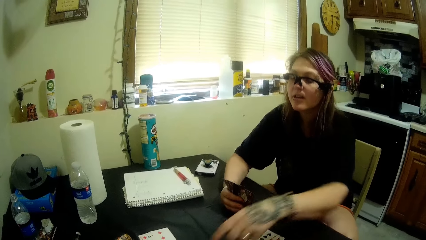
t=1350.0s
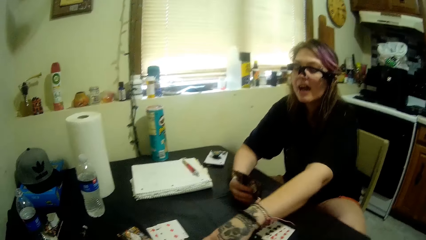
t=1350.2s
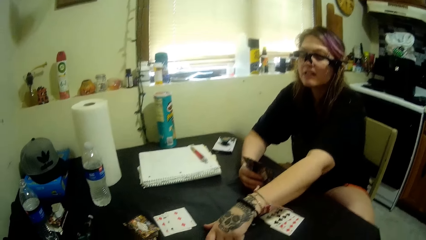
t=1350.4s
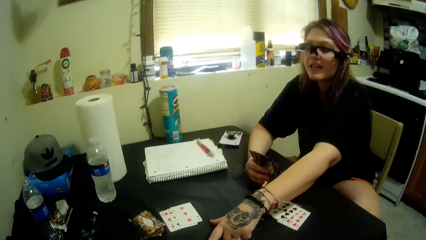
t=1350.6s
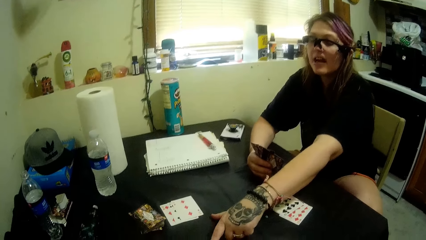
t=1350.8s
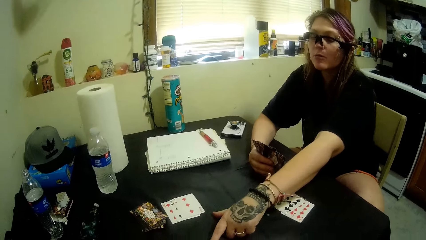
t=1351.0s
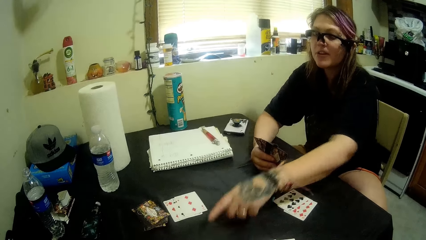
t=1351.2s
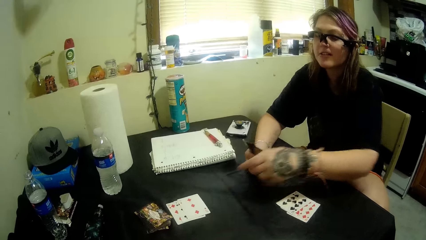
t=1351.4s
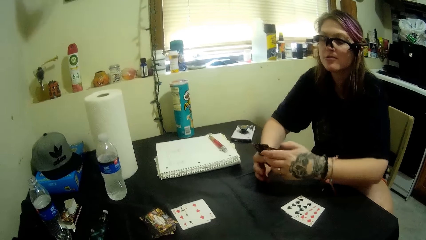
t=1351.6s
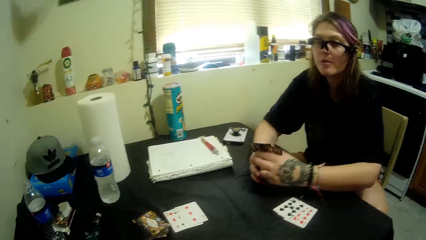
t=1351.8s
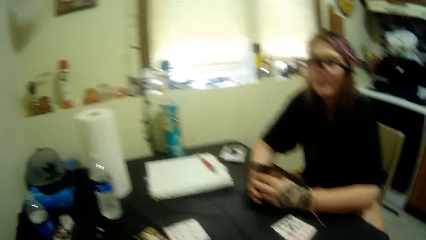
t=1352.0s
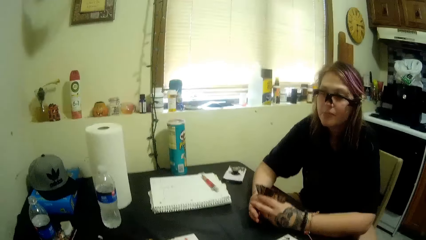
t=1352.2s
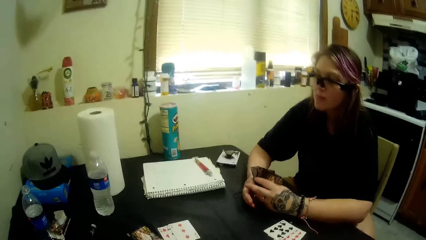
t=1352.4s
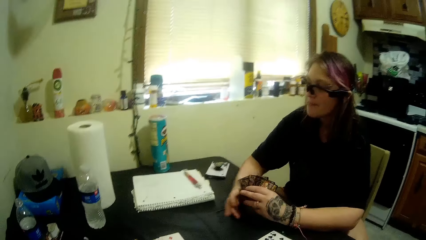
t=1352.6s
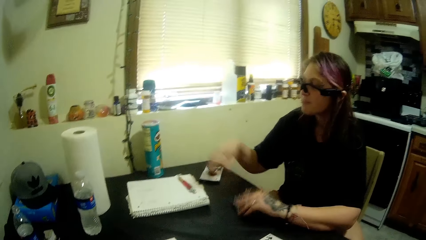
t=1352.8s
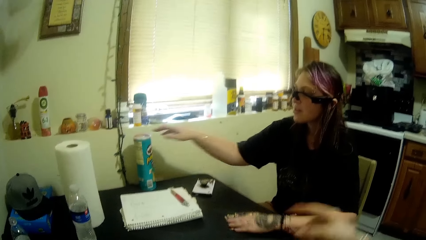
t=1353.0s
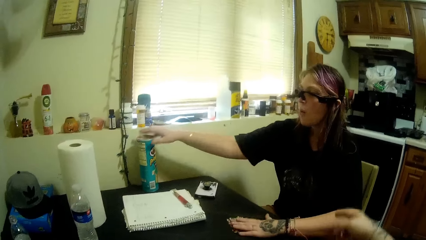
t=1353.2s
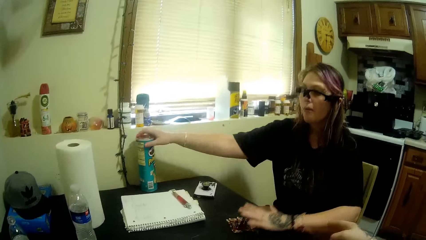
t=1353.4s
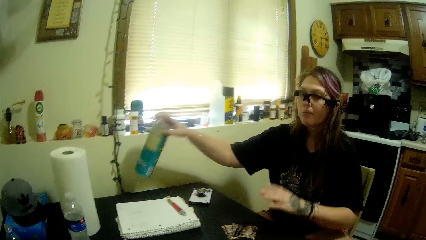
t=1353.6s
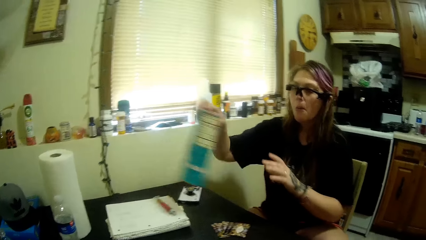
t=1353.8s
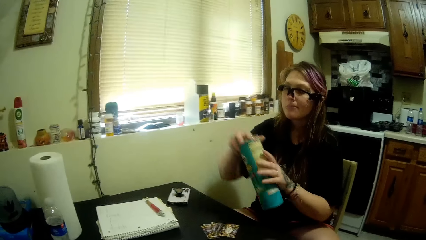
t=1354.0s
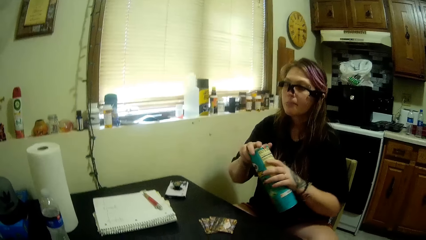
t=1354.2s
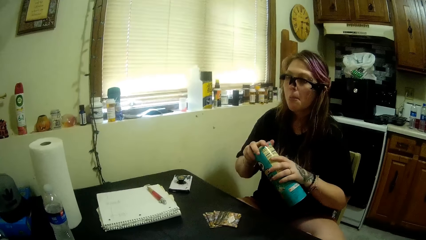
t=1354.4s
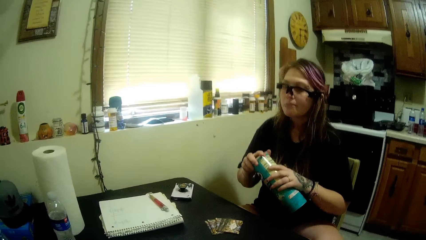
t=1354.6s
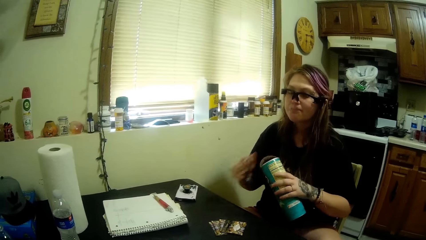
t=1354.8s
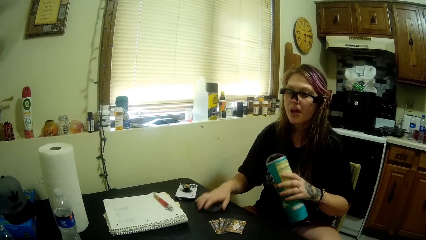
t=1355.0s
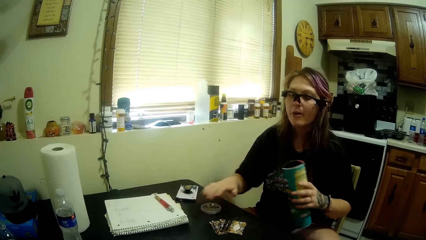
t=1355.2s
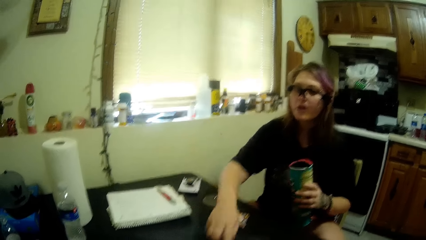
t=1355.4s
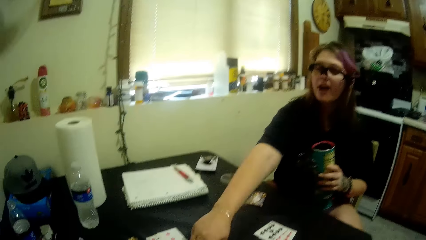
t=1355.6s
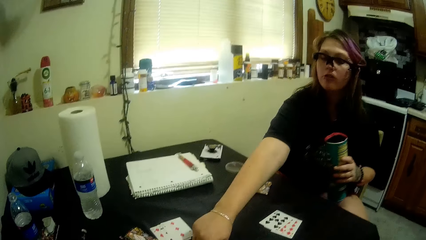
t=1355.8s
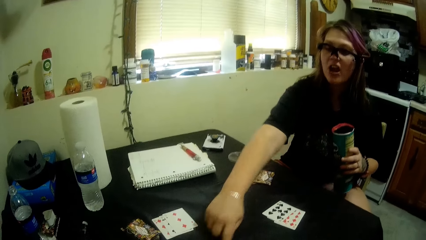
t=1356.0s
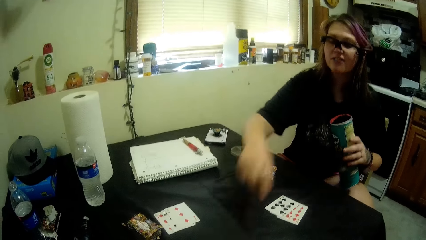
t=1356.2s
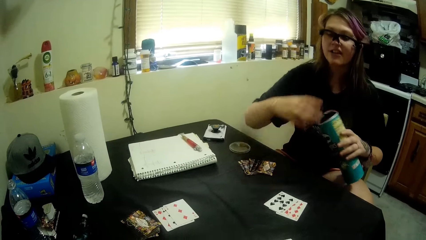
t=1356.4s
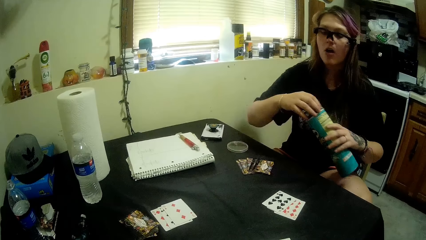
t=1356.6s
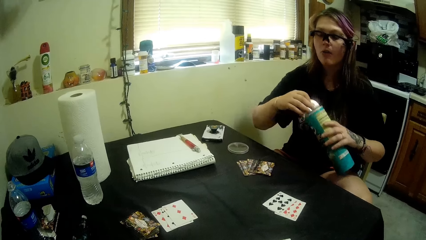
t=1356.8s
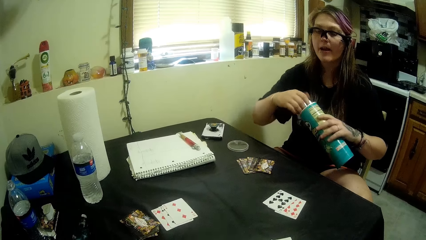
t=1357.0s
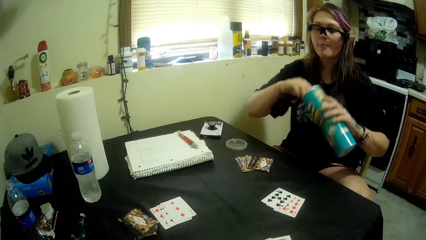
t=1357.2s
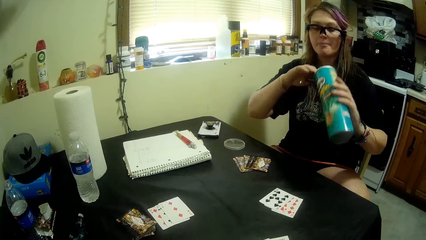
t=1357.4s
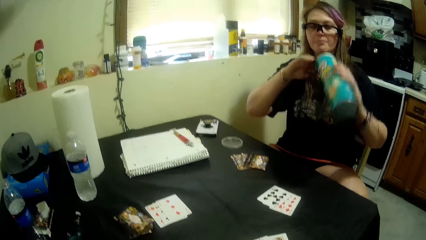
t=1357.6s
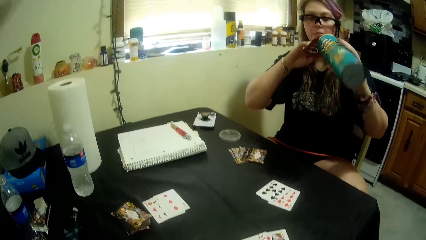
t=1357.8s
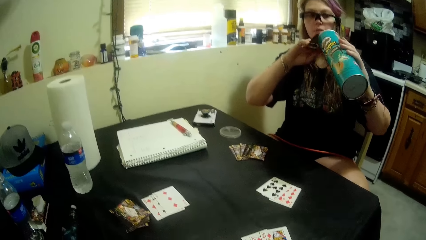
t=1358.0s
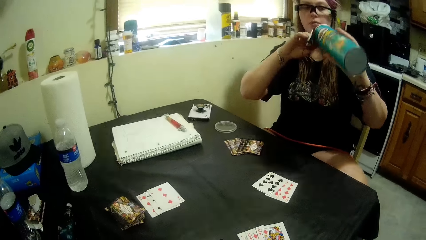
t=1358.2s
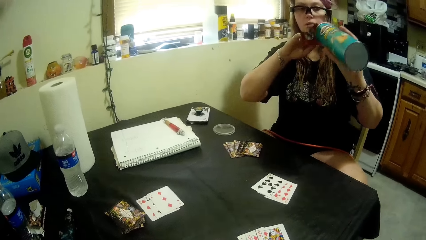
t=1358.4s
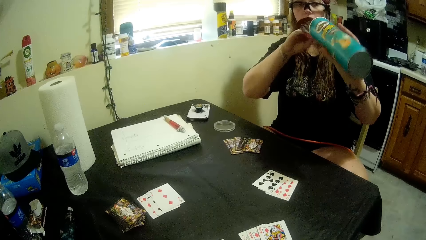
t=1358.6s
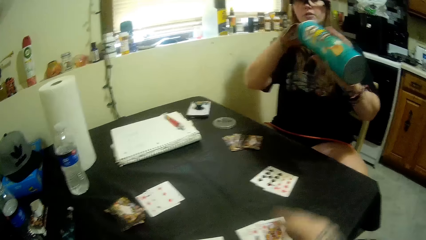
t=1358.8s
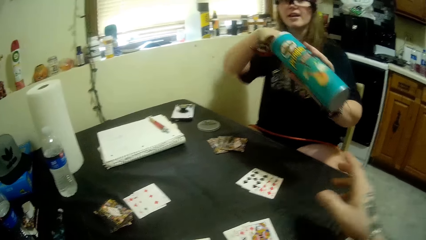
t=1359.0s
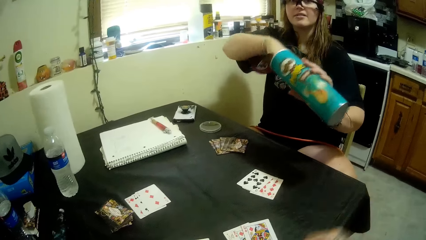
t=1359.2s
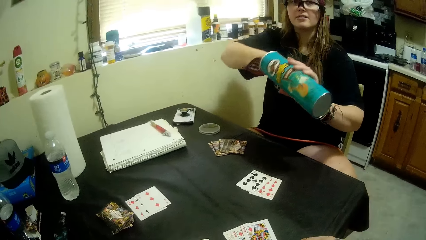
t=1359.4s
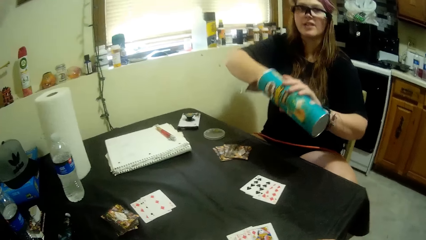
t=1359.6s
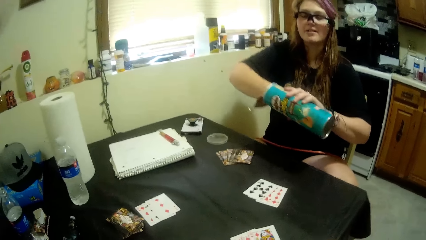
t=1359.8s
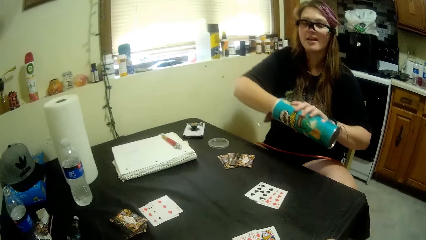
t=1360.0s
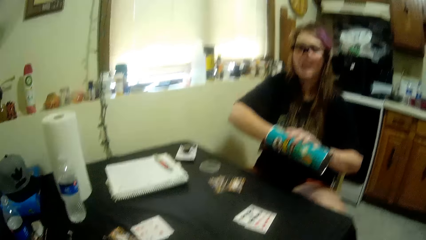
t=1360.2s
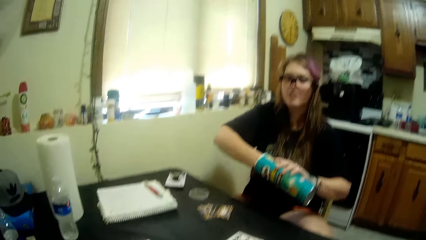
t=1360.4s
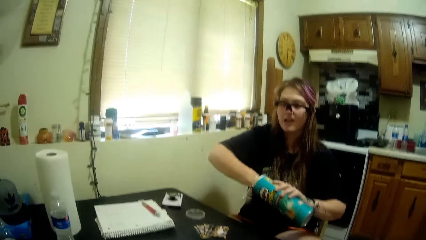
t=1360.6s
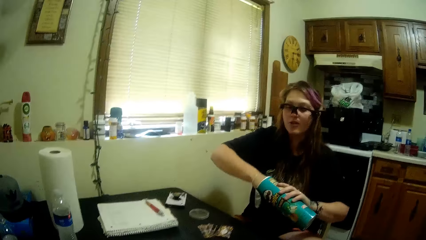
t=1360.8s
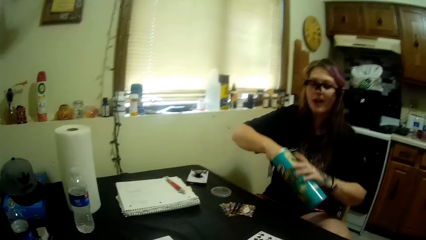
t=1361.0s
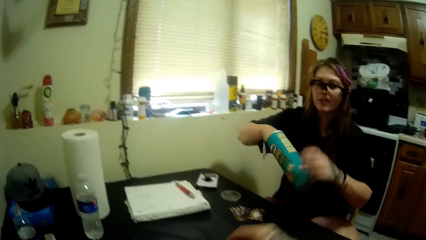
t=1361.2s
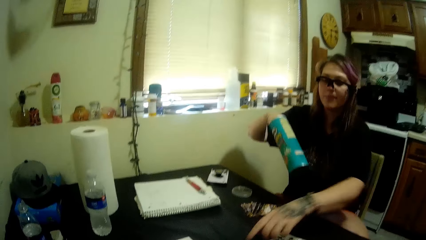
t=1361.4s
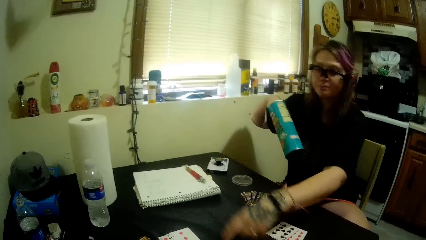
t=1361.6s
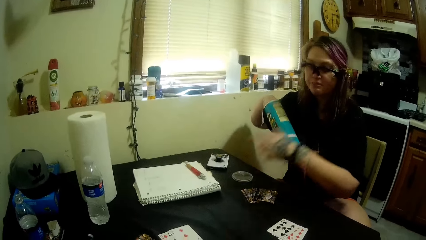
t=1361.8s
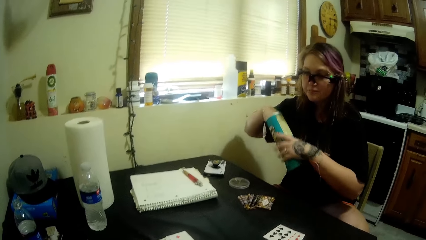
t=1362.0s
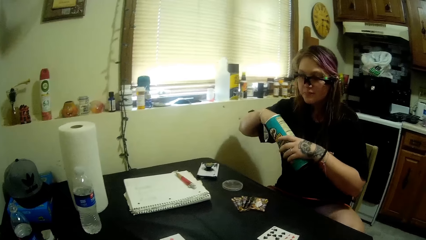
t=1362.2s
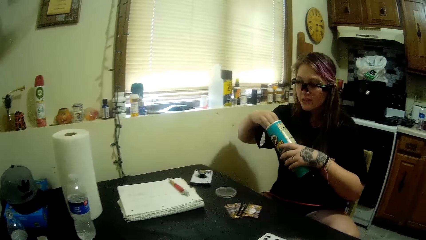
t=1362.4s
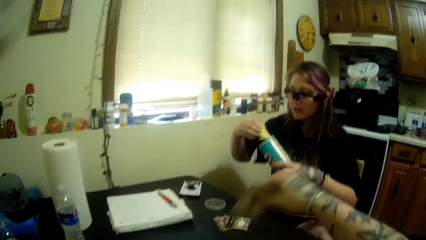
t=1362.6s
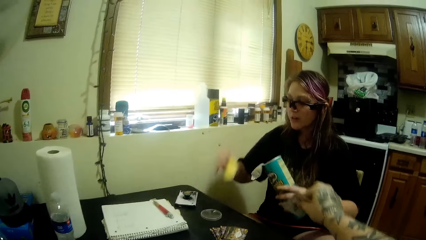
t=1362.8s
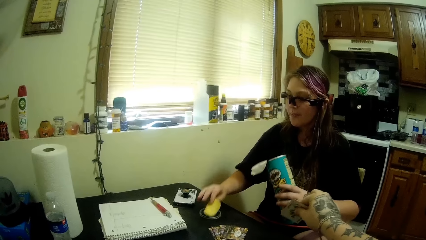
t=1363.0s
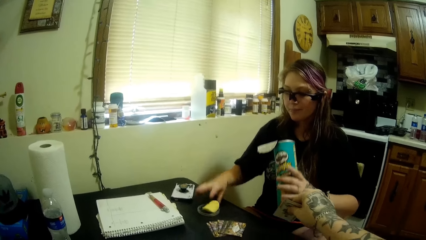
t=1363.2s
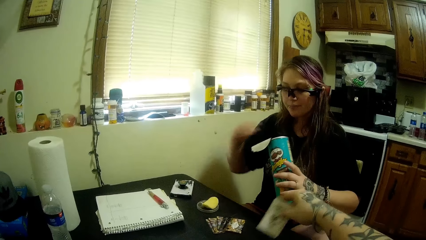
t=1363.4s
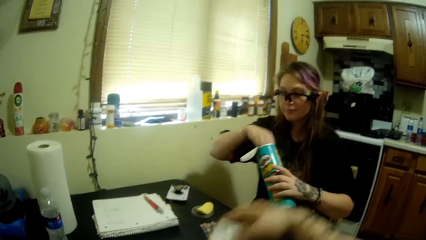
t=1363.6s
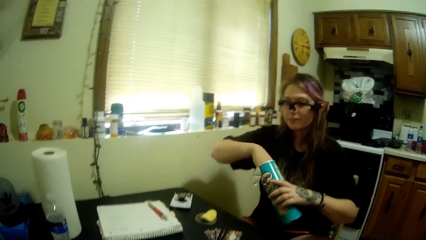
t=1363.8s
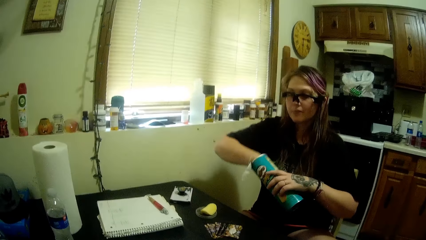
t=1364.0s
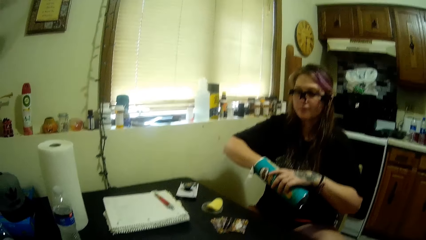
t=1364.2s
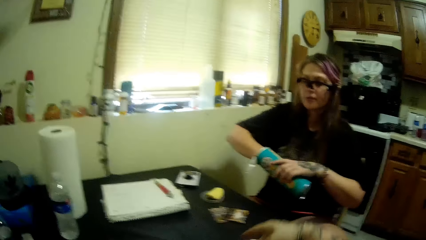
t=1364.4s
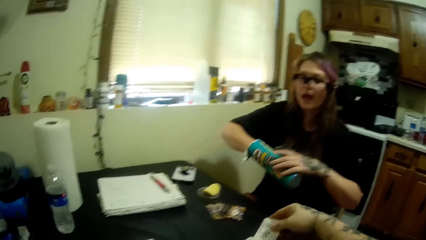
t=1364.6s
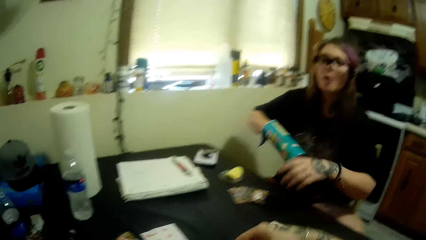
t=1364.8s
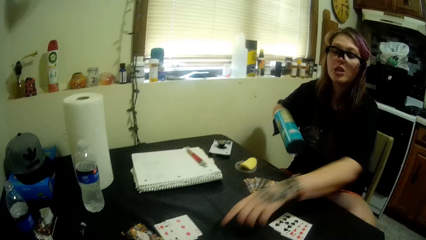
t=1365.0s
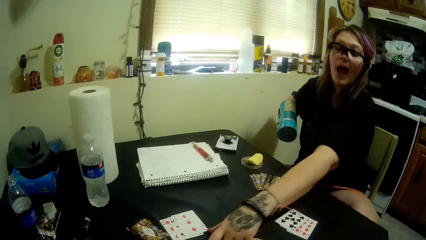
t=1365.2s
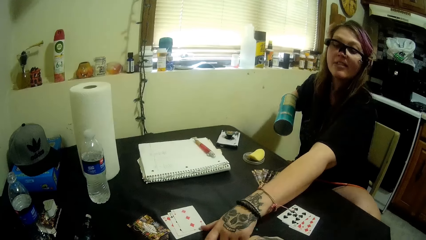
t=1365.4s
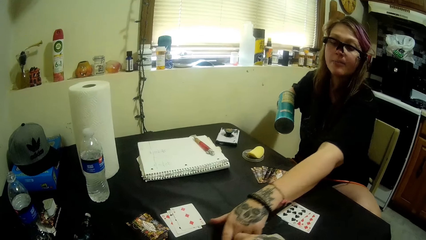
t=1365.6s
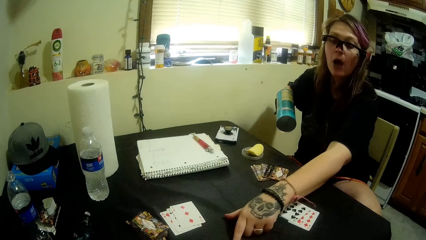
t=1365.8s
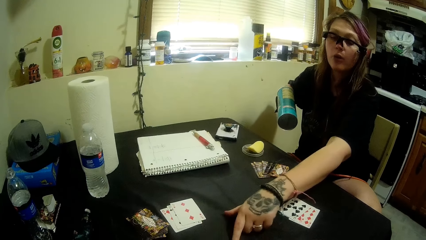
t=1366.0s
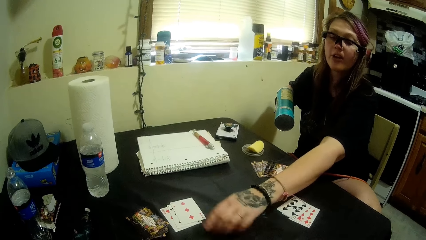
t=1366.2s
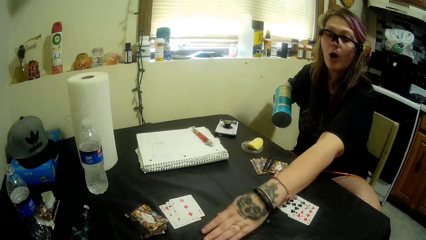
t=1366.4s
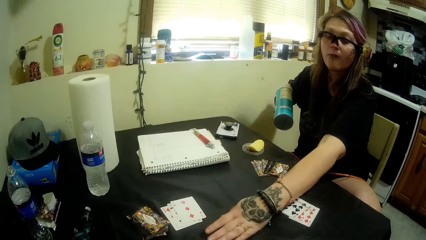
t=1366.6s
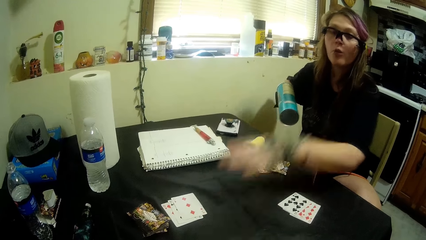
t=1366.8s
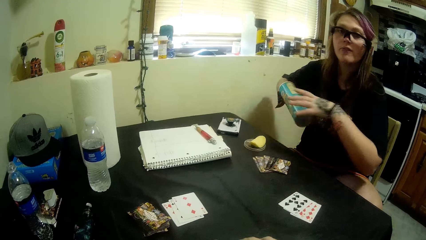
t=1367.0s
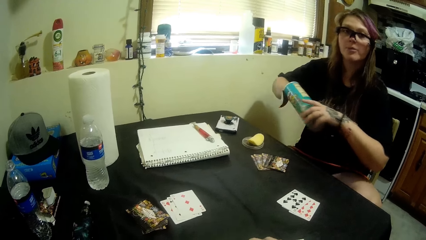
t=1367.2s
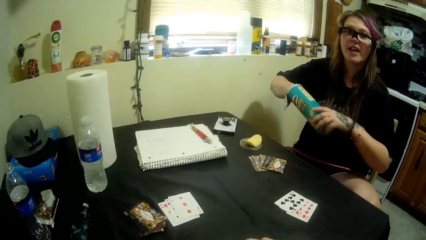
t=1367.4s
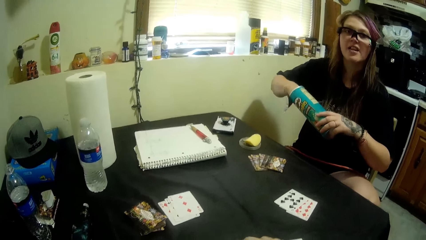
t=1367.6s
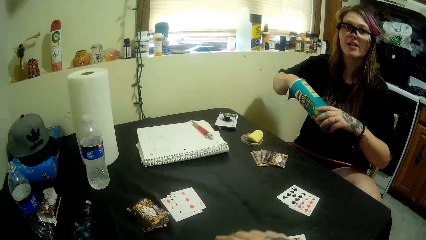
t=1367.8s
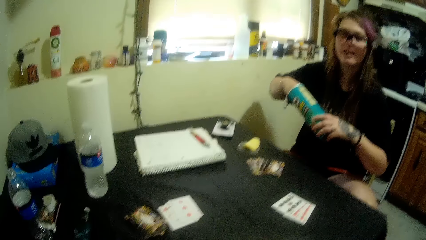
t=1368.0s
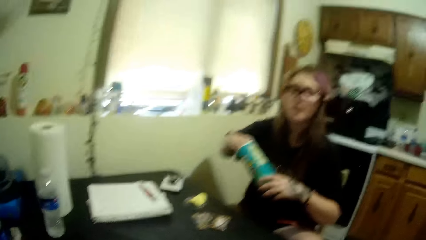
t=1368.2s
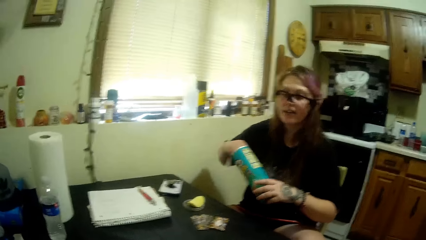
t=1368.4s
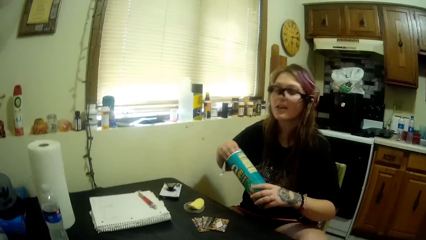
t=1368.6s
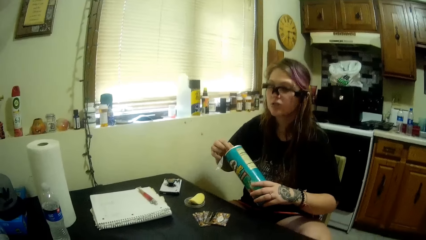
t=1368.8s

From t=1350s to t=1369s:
The woman points to the camera wearer's cards. The woman takes the crisps bottle, opens the crisps bottle, and points on the table. The woman takes crisps from the crisps bottle. The woman takes out more snacks from the container. The woman puts a crisps piece on the crisps bottle top. The camera wearer touches the table. The woman points towards the camera wearer's cards.
